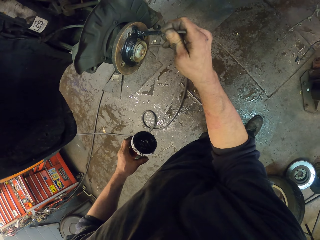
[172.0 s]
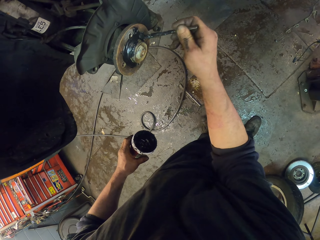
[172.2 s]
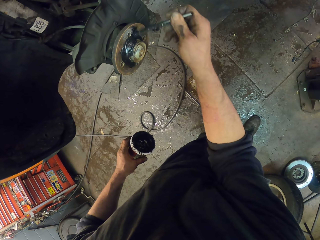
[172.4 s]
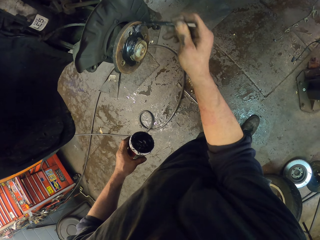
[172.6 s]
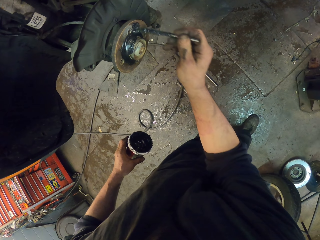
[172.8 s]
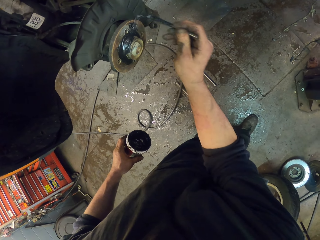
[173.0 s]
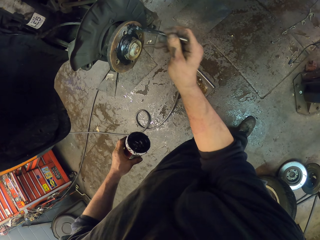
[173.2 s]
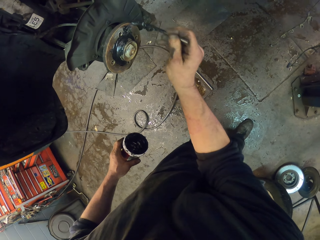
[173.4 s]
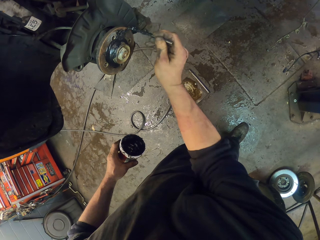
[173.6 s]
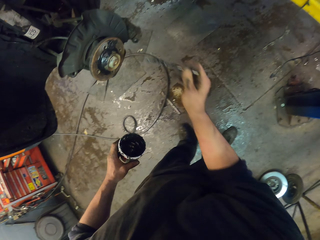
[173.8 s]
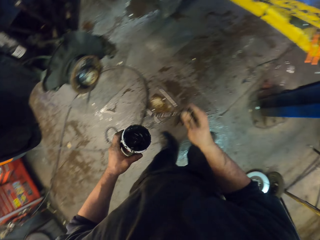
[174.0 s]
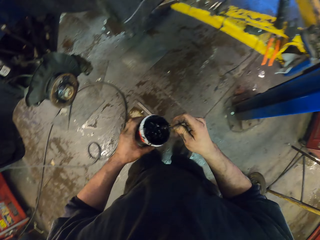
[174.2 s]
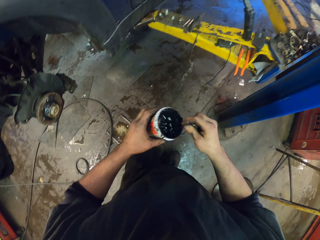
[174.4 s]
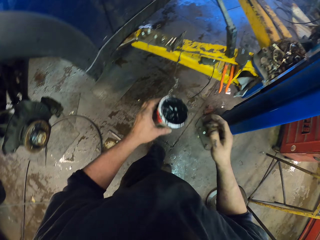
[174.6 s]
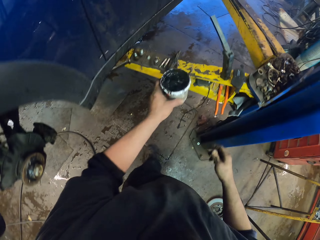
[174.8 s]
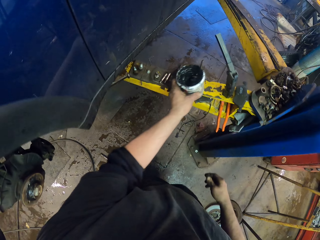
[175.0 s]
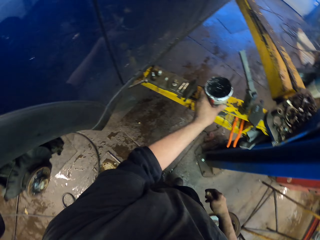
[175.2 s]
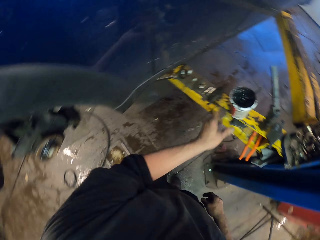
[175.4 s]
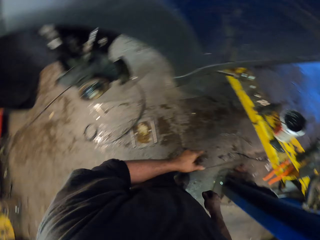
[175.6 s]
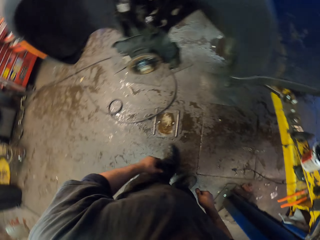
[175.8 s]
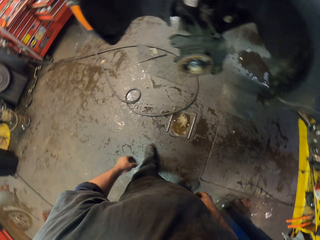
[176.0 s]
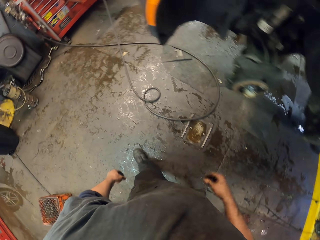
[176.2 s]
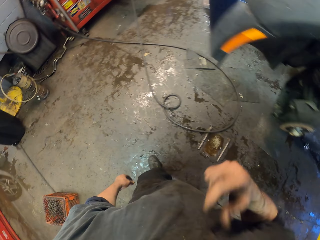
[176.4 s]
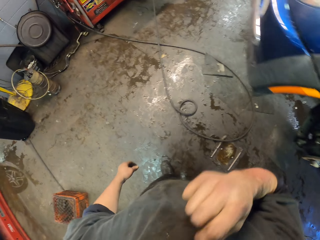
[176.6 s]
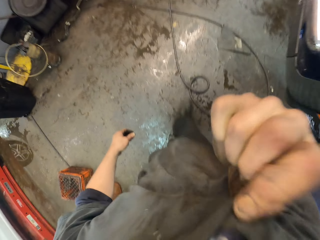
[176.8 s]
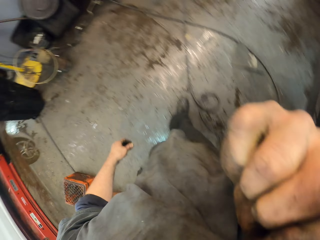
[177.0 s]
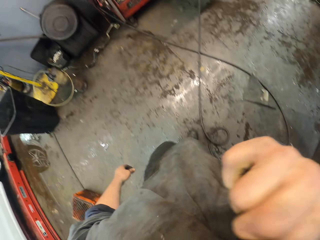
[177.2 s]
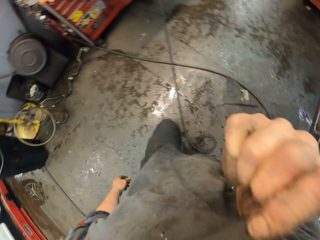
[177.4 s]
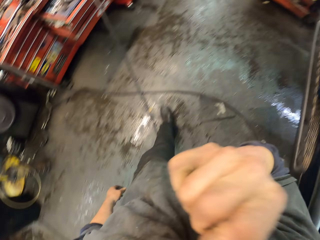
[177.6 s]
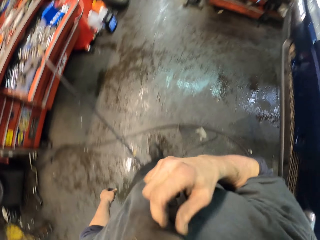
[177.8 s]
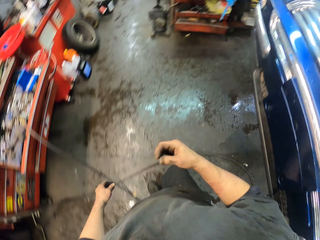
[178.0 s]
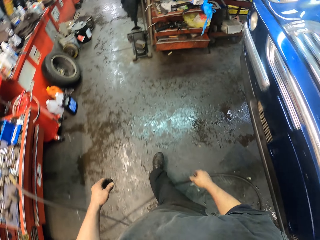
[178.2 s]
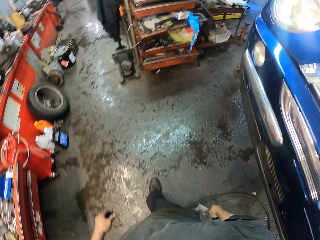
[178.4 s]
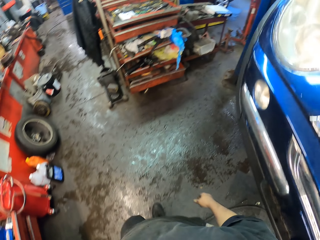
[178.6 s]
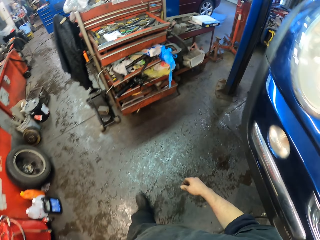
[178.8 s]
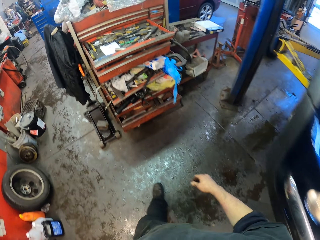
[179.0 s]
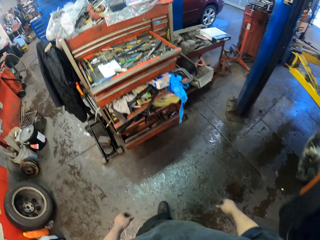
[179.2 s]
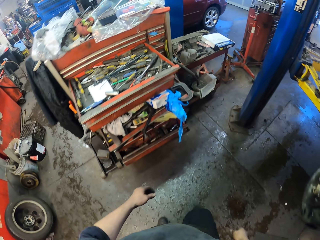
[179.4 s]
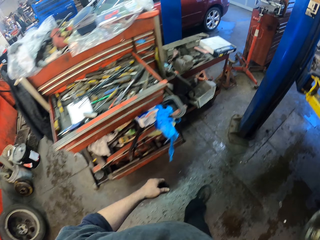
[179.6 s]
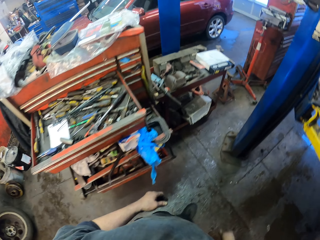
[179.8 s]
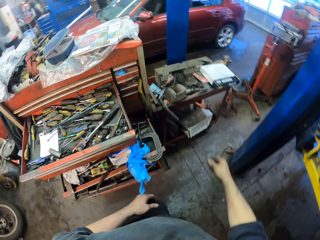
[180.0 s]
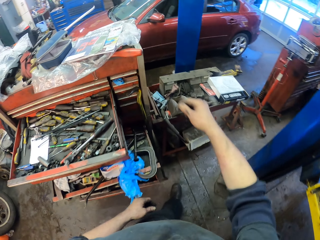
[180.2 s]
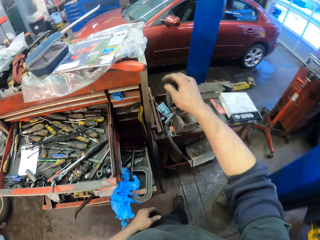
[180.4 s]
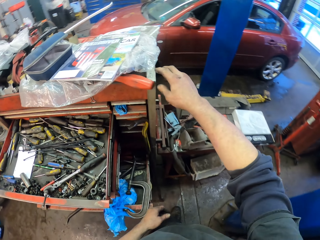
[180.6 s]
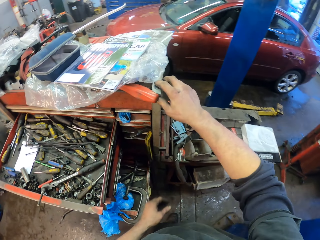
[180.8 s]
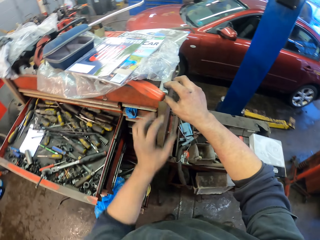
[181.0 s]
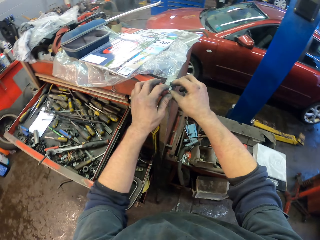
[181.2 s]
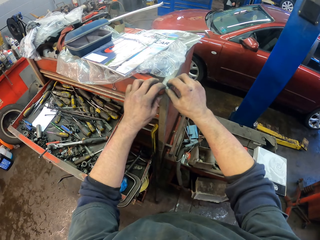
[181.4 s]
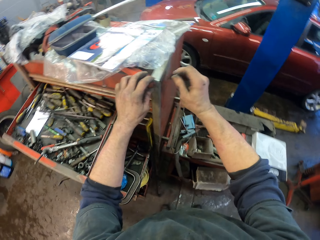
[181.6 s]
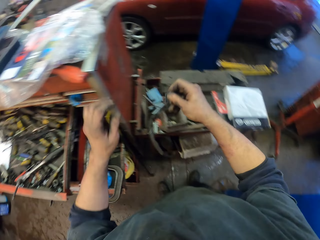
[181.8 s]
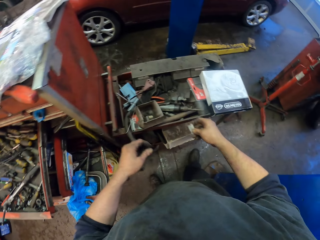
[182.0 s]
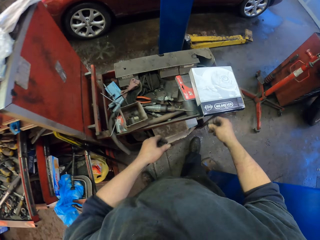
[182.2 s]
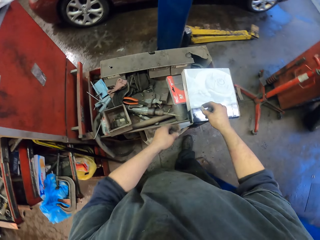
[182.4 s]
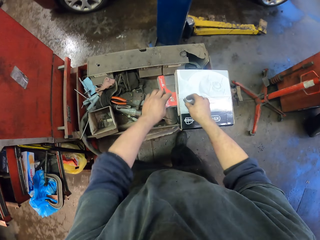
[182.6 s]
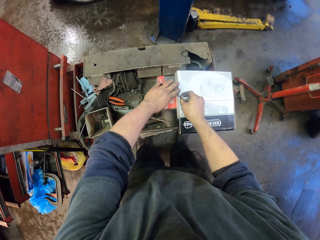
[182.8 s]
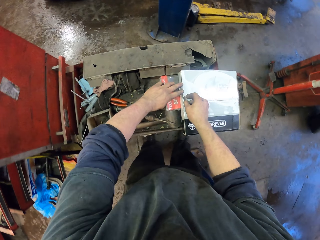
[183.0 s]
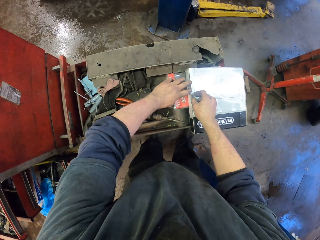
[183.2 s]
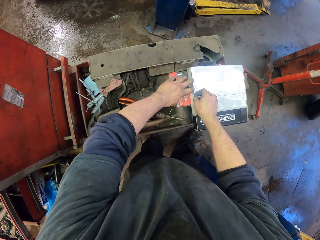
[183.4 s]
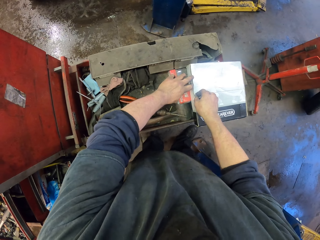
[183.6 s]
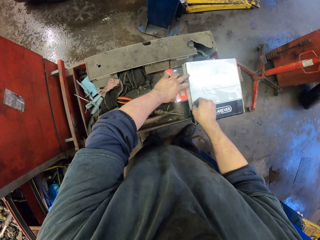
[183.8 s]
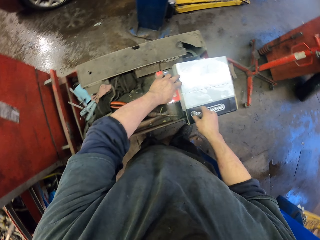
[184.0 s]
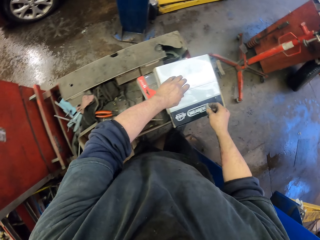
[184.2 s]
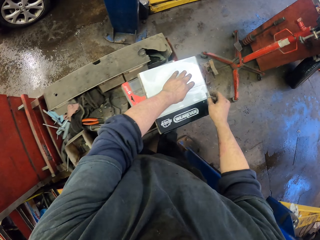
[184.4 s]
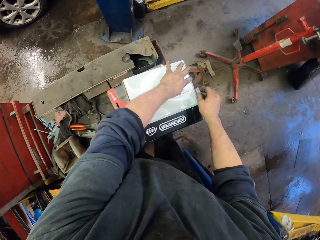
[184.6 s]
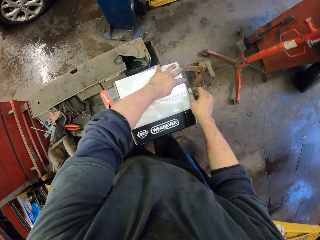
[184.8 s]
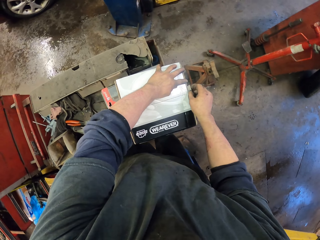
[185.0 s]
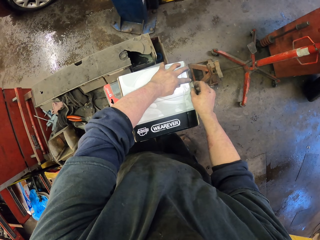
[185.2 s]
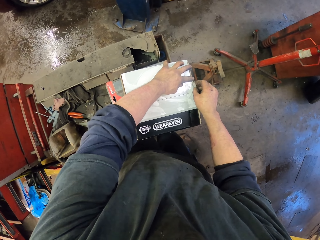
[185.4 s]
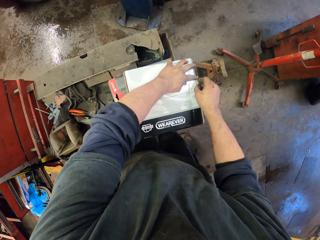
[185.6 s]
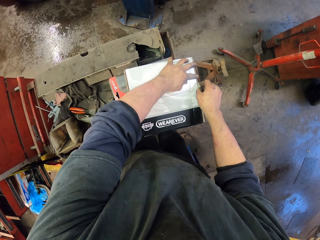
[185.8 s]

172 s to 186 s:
The camera wearer spreads oil on the wheel hub. He dips the stick in the oil. He puts the container on the car lifter. He turns around. He wipes the eye with his shirt. He walks in the garage. He picks up a blade. He cuts the box.

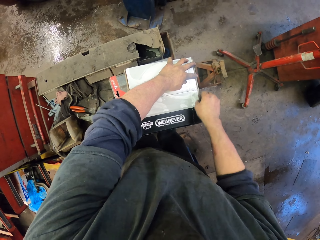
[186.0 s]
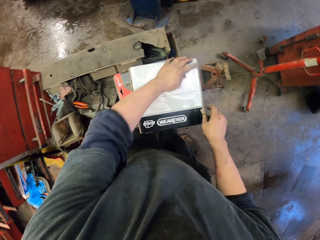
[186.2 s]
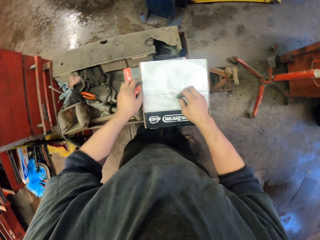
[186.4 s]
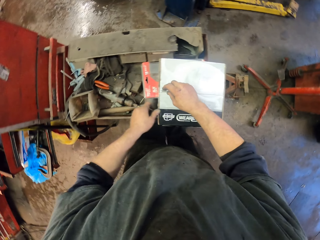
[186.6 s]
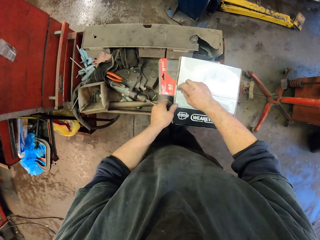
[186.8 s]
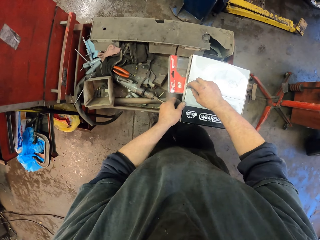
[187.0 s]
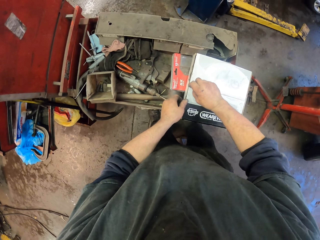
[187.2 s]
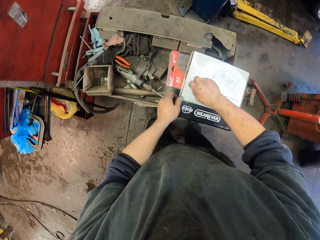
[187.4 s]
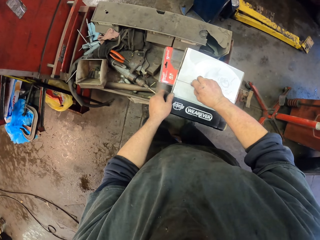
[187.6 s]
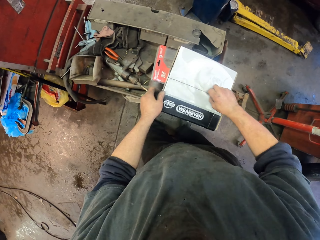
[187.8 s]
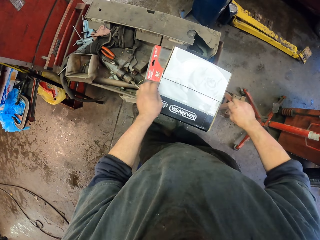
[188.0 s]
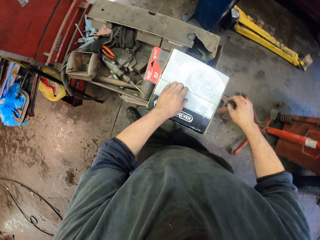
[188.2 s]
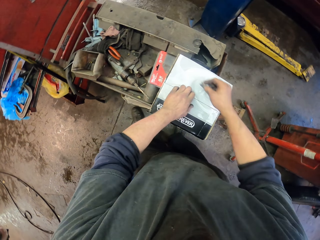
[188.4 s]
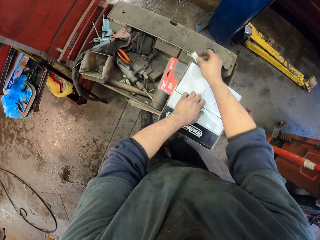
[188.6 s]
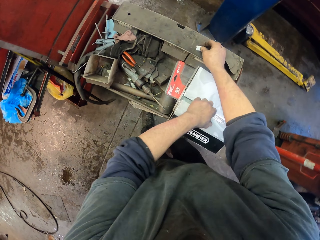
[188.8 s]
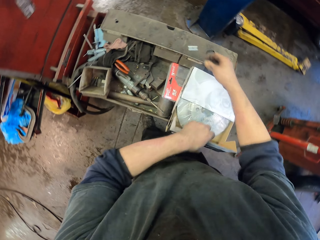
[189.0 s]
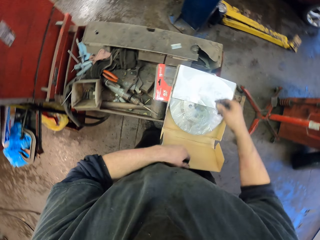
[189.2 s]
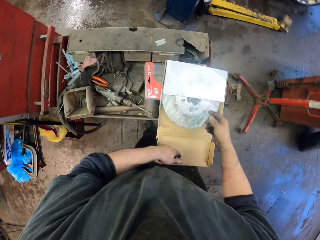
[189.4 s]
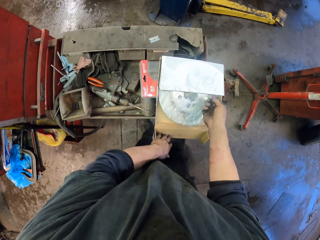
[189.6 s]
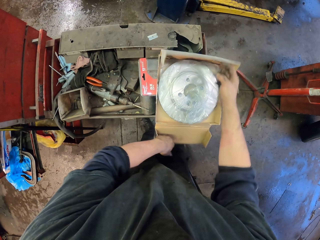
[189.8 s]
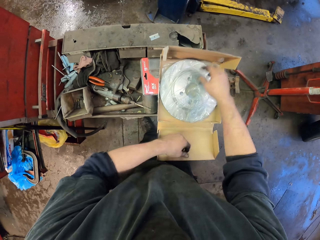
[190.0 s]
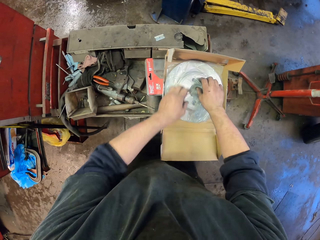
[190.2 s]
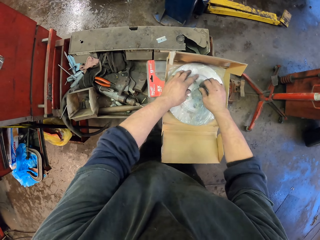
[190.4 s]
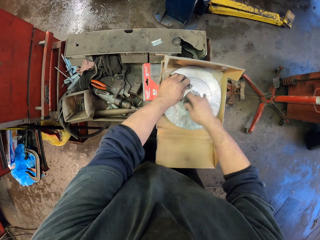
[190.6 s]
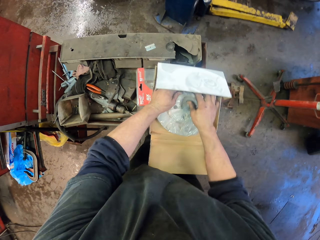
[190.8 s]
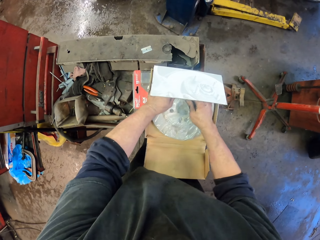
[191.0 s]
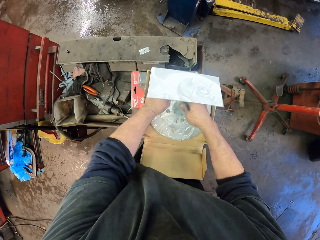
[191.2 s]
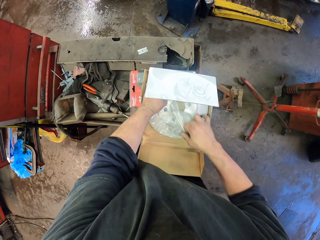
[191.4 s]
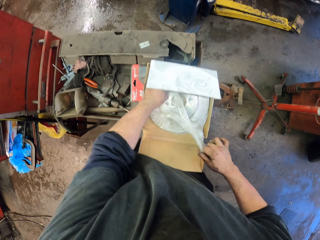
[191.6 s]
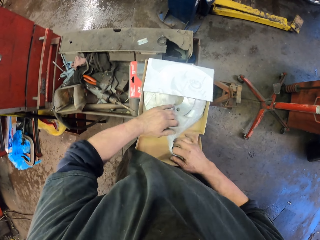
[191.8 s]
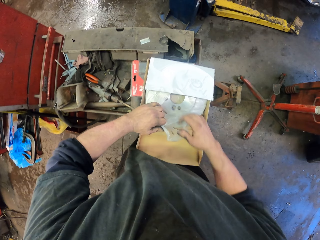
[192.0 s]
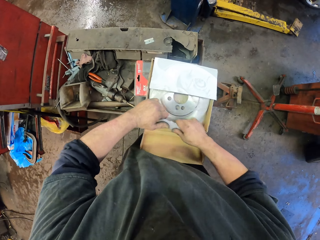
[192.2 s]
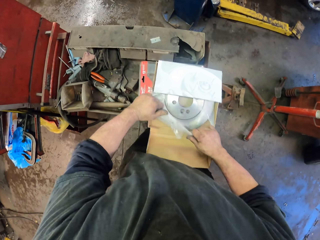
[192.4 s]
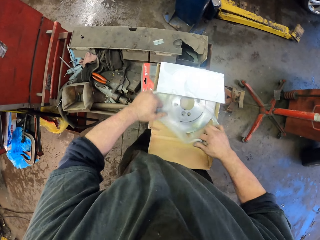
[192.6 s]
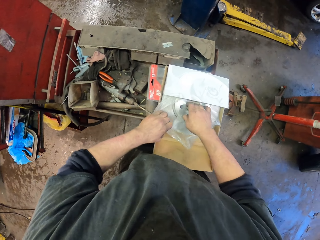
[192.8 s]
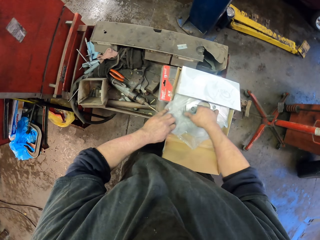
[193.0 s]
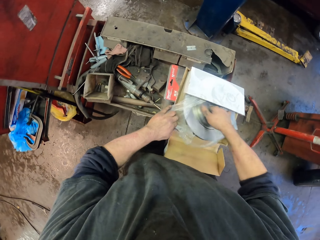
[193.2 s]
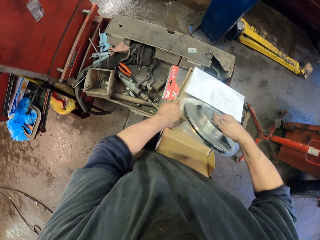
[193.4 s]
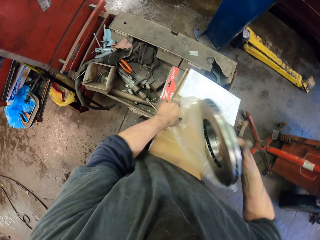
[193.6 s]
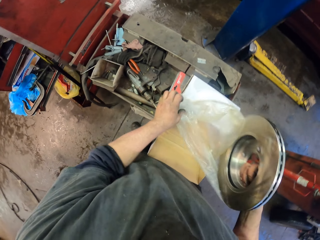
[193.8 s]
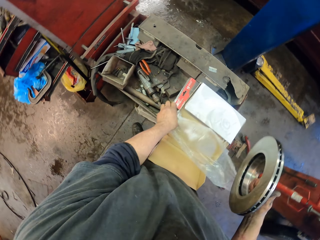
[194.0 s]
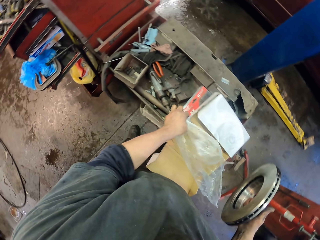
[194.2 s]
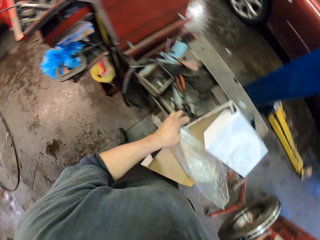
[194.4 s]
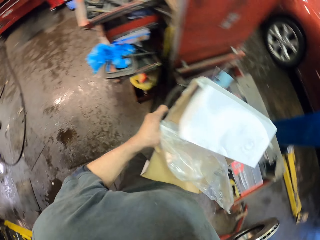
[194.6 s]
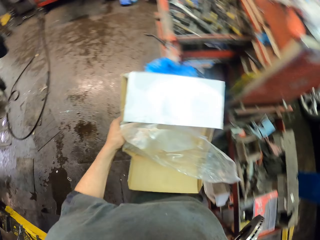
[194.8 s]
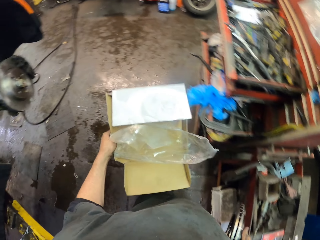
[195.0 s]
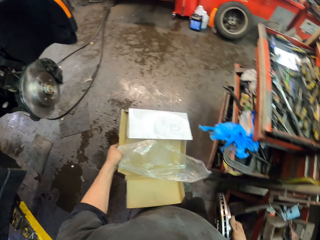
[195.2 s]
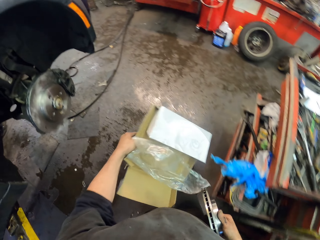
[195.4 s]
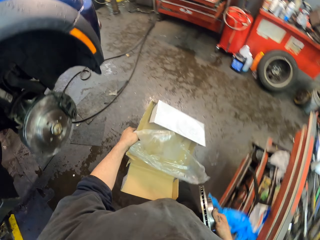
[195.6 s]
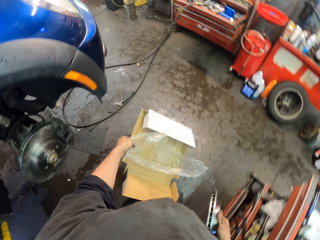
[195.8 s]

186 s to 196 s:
The camera wearer puts the blade on the working table. They remove the plastic wrap. They open the rotor plate. They pick up the rim. They pick up the box. They turn around.
